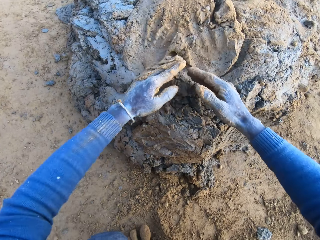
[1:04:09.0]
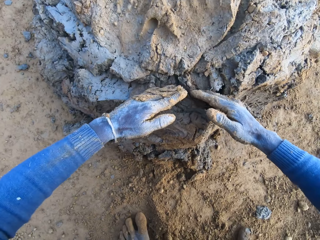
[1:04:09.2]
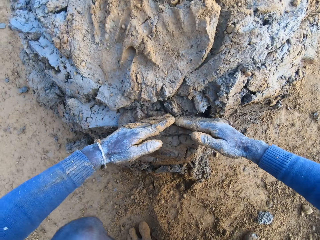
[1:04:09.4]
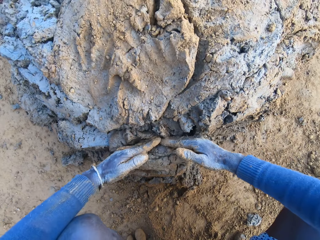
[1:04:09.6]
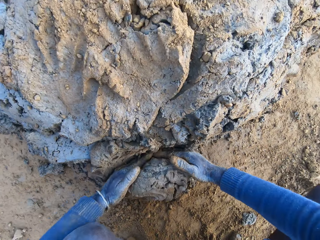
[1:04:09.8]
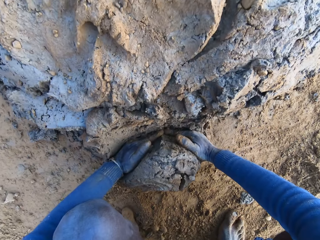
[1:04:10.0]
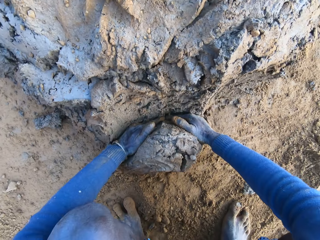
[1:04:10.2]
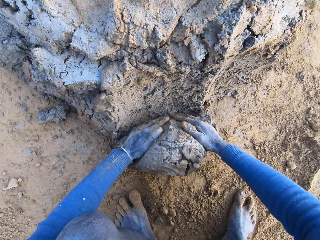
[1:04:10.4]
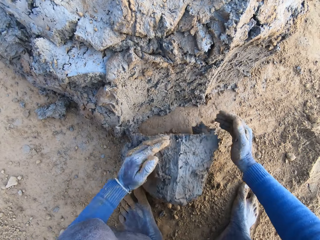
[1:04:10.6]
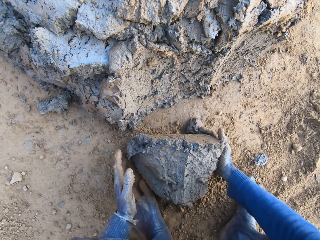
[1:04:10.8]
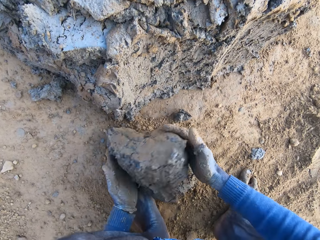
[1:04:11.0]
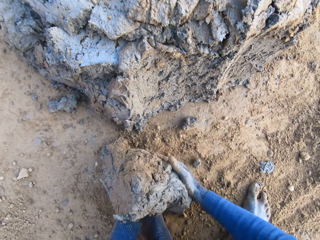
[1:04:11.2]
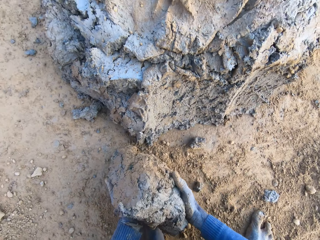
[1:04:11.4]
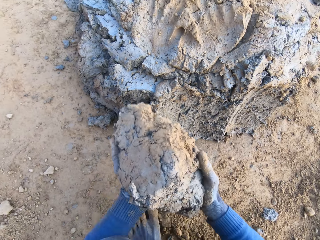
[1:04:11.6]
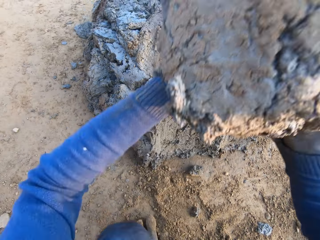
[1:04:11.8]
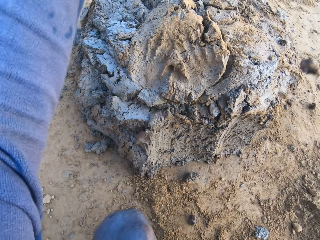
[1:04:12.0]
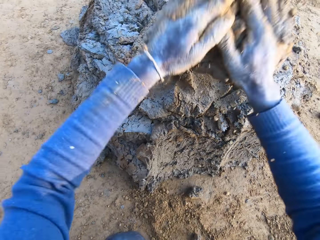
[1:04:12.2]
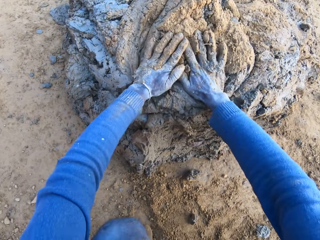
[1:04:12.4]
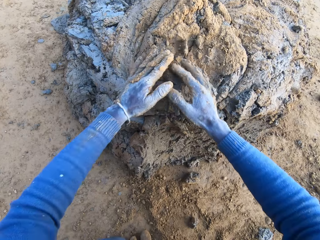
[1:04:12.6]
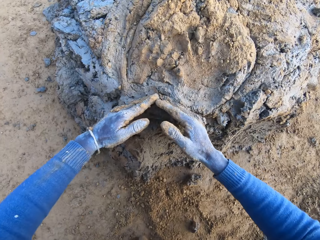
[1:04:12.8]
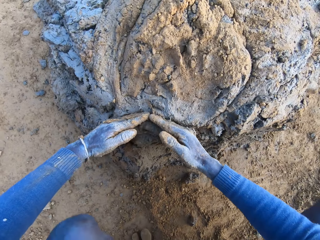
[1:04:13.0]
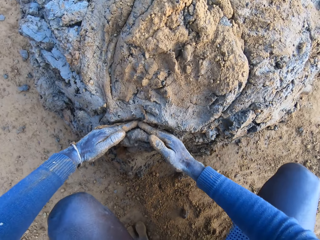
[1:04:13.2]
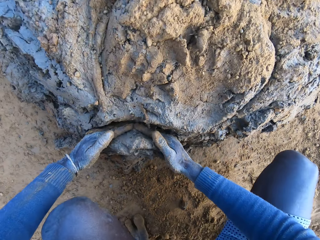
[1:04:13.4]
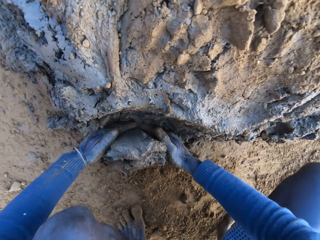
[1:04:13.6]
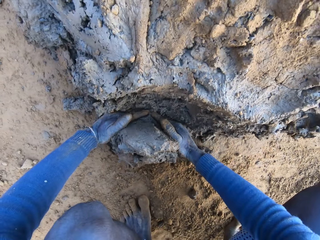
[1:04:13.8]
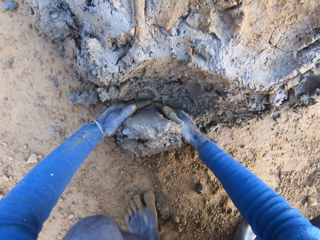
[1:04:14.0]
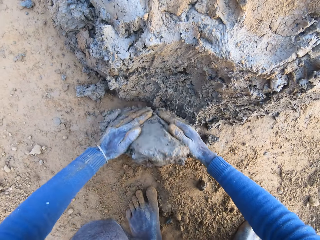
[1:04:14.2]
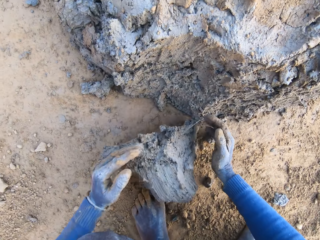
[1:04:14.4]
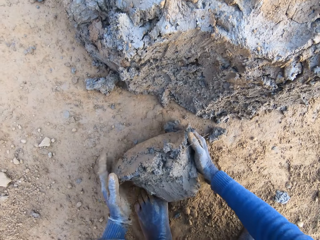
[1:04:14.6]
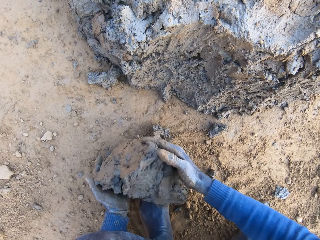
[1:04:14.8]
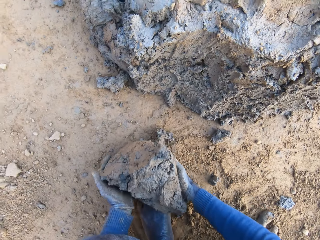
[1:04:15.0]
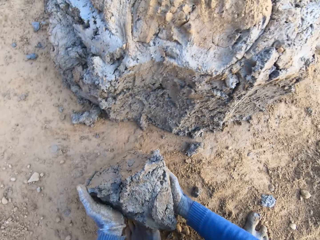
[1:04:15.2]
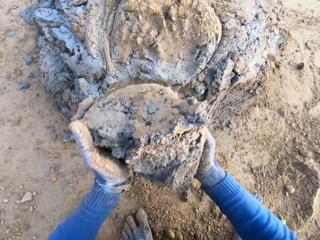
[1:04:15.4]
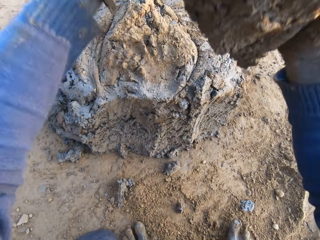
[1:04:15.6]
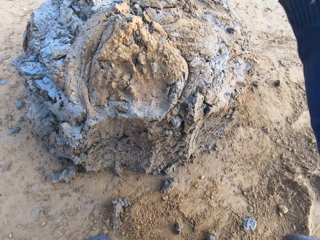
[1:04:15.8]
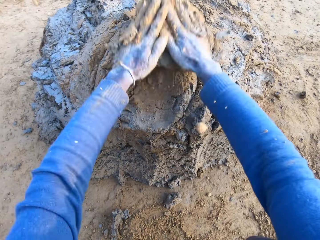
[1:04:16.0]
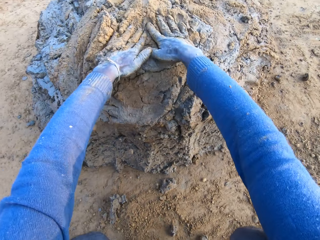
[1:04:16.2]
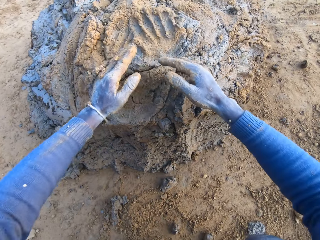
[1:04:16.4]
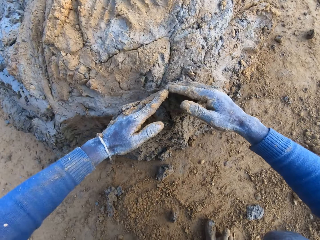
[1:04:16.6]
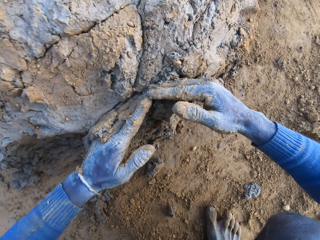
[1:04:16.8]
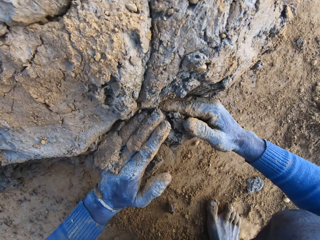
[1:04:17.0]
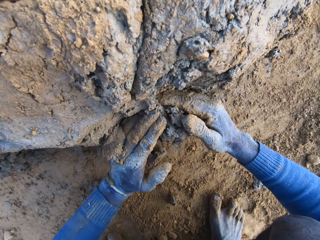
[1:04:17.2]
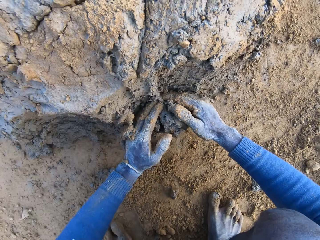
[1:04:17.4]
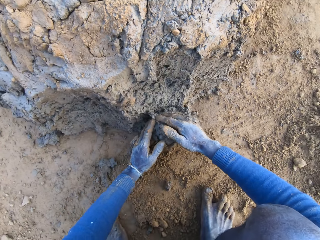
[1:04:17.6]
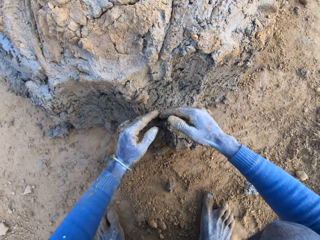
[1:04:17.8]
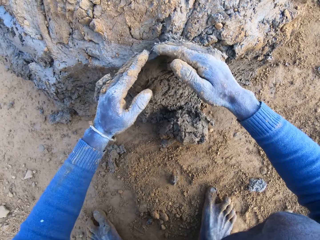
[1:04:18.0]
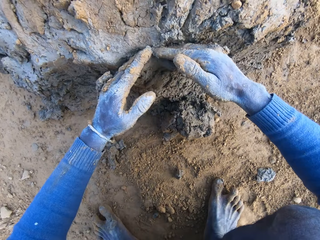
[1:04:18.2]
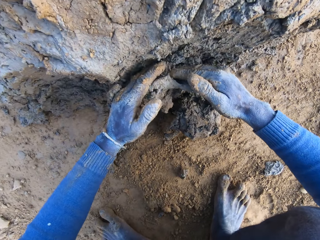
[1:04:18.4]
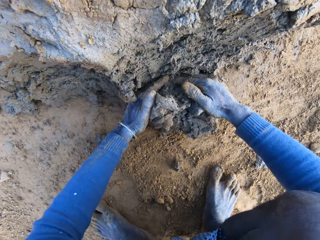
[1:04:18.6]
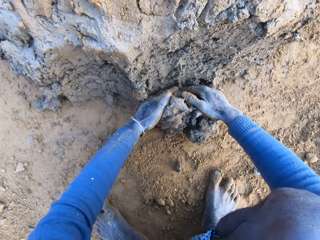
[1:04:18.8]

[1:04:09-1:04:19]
The camera wearer takes some clay from the base of the heap of clay with his hands. He sighs. He drops the clay on the heap of clay. He takes some clay from the base of the heap of clay with his hands. He drops the clay on the heap of clay. He takes some clay from the base of the heap of clay with his hands.

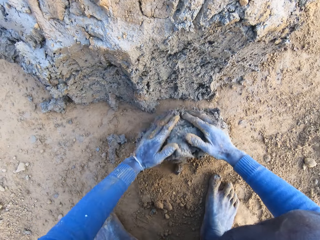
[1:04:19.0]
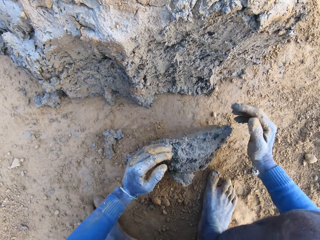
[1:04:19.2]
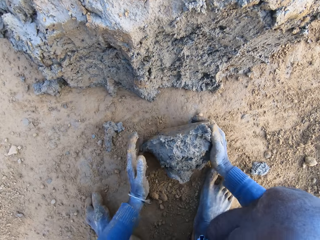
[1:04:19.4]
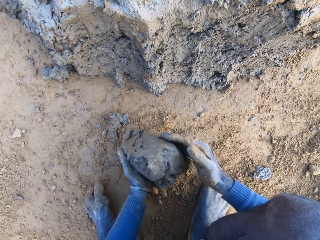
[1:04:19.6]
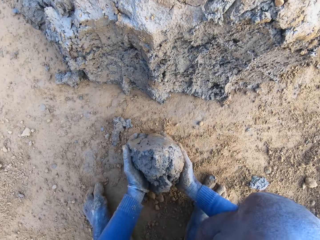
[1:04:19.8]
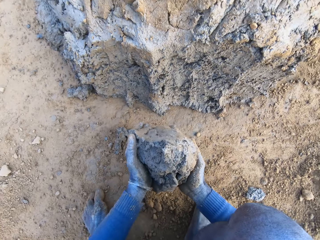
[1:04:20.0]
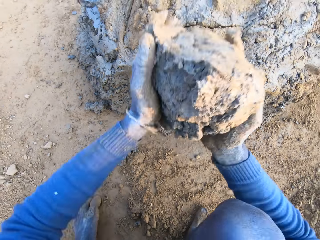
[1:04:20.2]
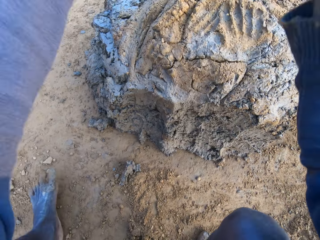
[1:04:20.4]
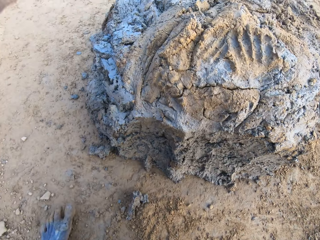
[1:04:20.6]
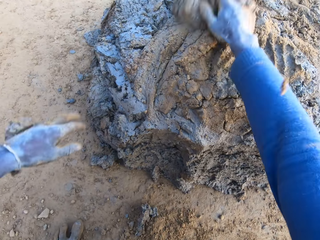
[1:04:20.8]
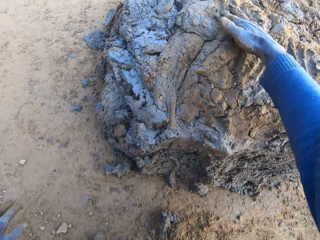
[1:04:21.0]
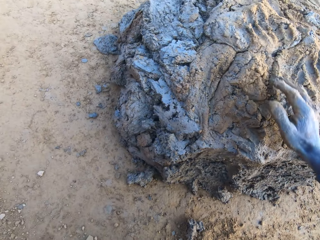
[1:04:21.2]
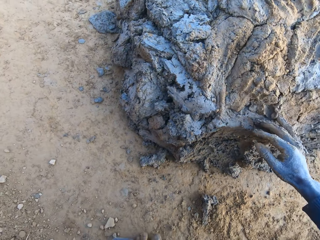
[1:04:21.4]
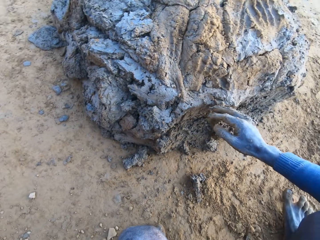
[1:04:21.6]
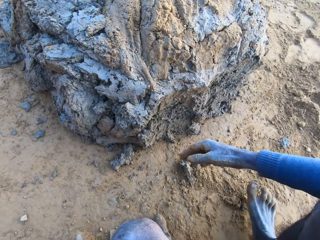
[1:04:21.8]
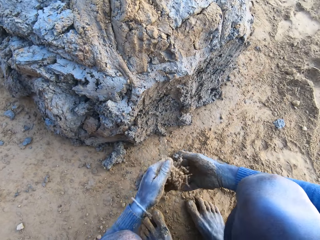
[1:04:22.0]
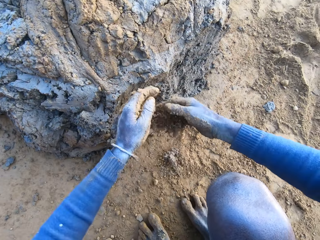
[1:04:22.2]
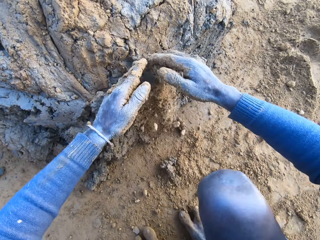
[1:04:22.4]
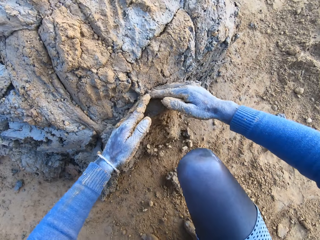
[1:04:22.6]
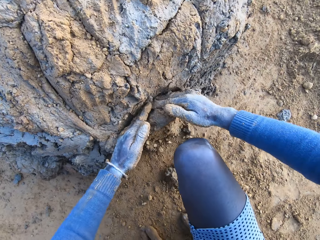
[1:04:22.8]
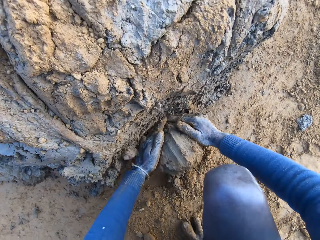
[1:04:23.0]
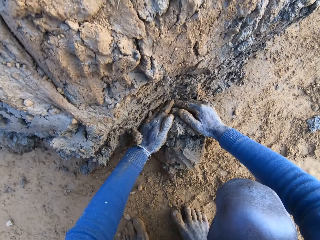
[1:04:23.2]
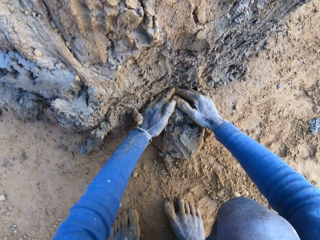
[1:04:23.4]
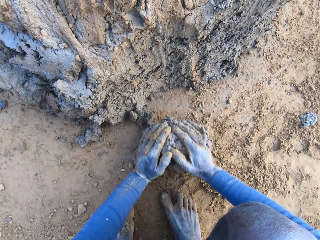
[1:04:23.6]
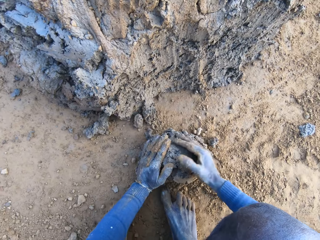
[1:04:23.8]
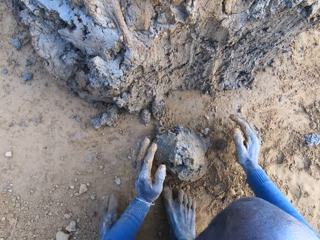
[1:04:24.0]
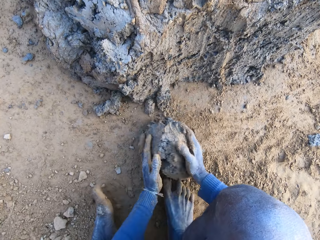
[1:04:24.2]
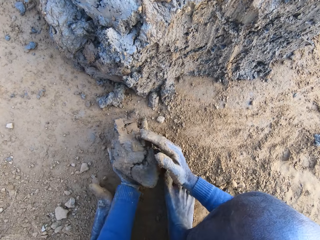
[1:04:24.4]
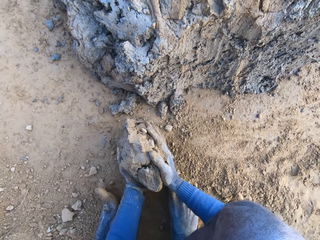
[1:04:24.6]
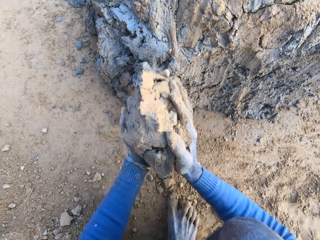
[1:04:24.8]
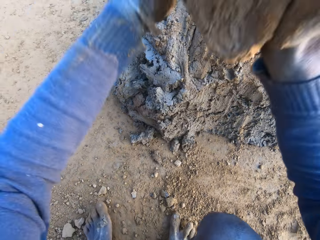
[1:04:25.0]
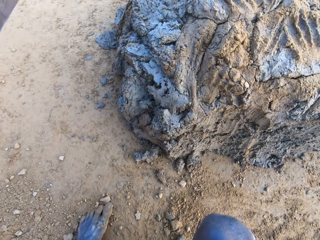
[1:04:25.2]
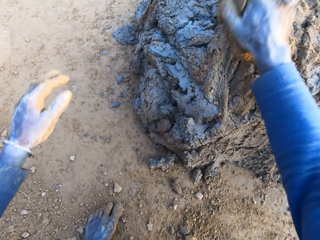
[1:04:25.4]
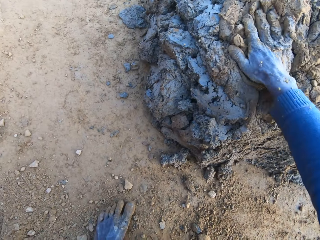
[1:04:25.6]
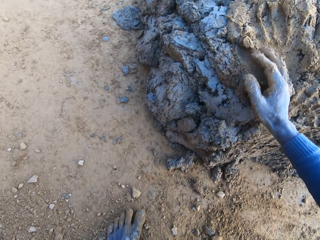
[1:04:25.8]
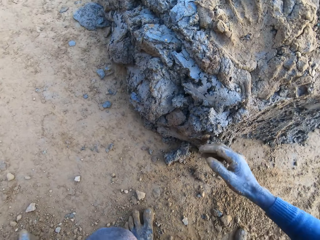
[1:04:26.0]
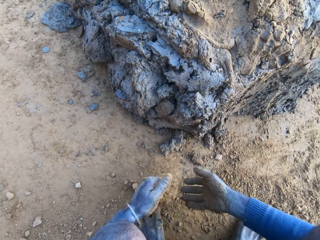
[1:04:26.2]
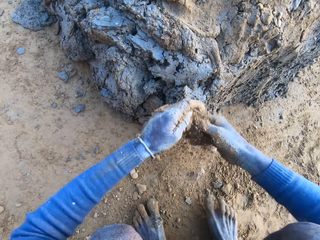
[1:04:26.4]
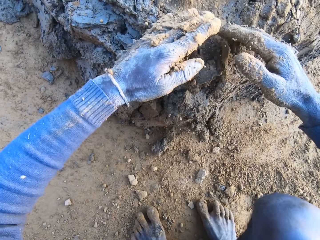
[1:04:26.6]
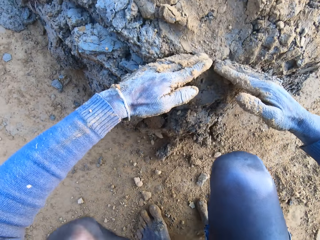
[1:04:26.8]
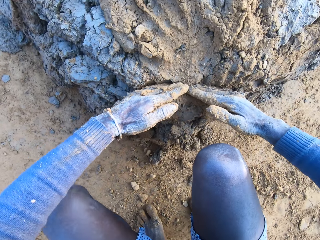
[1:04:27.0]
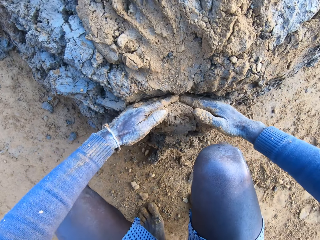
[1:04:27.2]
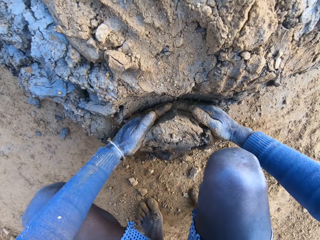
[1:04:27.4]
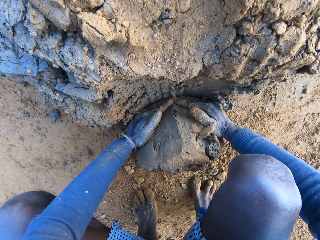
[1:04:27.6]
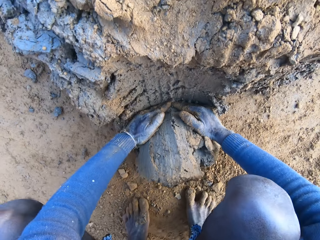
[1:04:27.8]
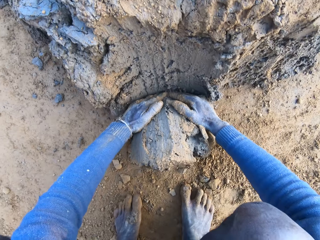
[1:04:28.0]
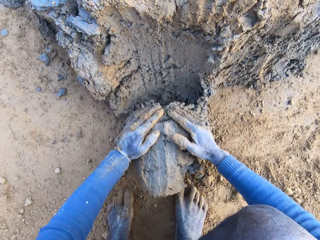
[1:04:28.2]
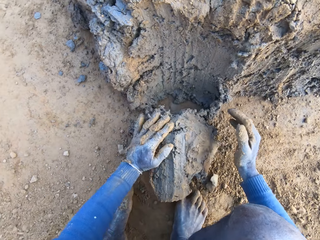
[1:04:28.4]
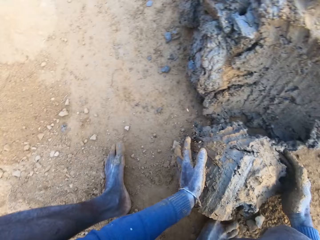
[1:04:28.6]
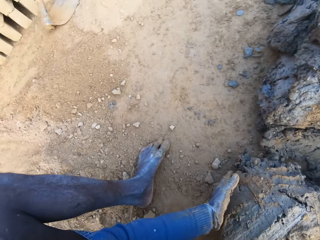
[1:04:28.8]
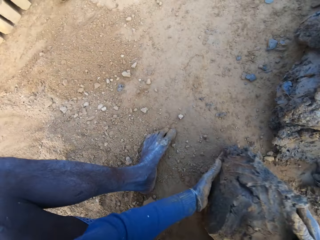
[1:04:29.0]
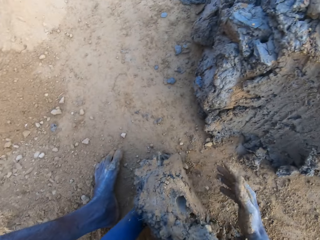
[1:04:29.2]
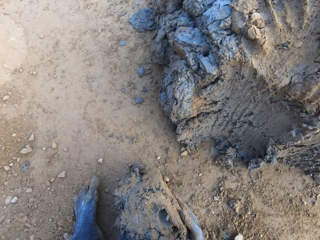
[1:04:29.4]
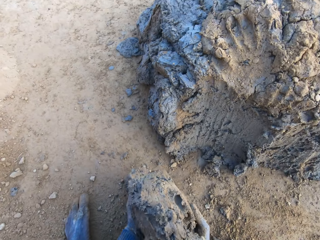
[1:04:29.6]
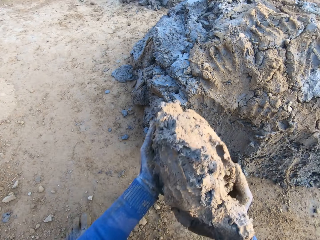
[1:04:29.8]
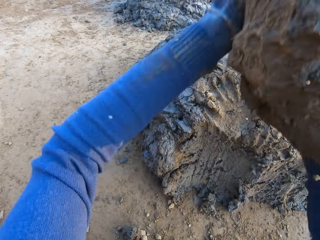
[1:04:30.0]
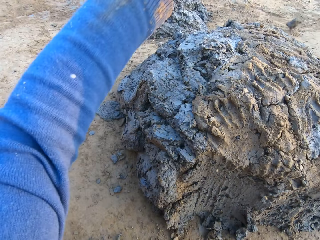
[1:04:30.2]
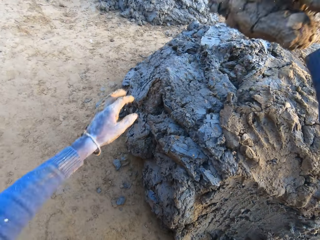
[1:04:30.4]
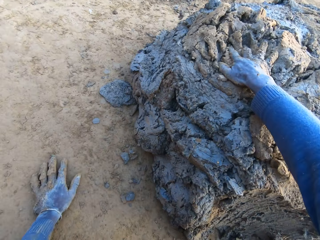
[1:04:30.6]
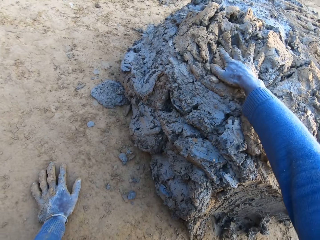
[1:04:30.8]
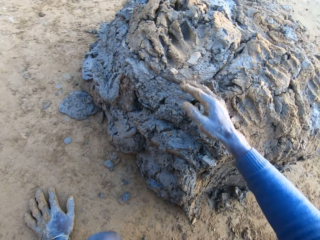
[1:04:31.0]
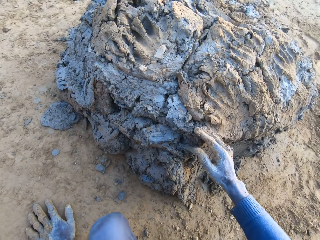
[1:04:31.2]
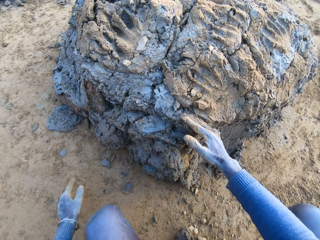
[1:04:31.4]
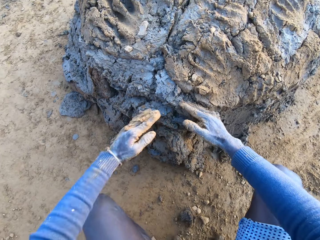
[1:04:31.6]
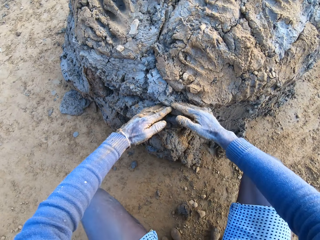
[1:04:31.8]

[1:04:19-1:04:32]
The camera wearer drops the clay on the heap of clay. He pours some sand on the heap of clay. He takes some clay from the base of the heap of clay with his hands. He drops the clay on the heap of clay. He pours some sand on the heap of clay. He takes some clay from the base of the heap of clay with his hands. He drops the clay on the heap of clay.
